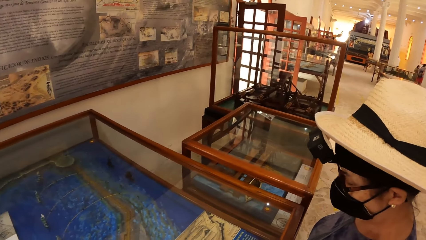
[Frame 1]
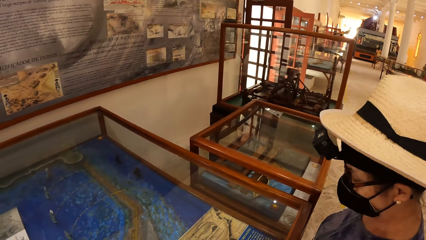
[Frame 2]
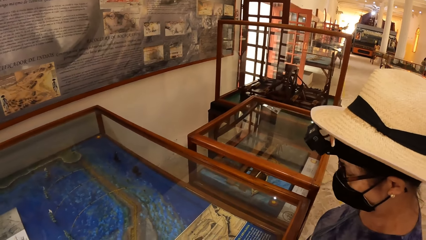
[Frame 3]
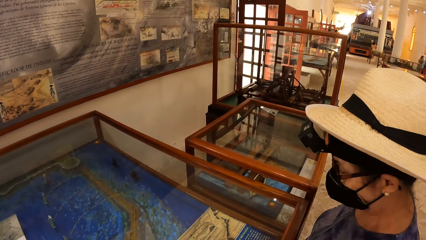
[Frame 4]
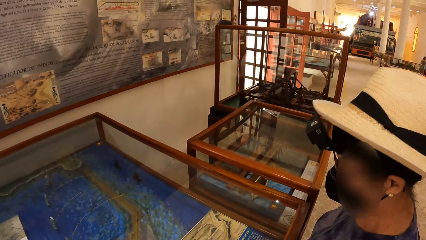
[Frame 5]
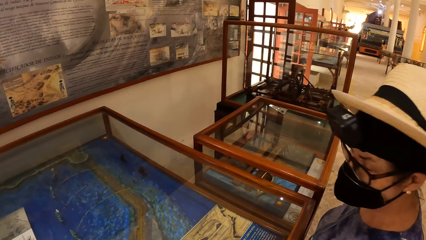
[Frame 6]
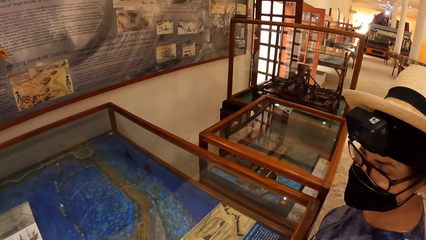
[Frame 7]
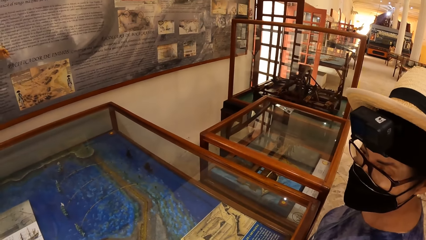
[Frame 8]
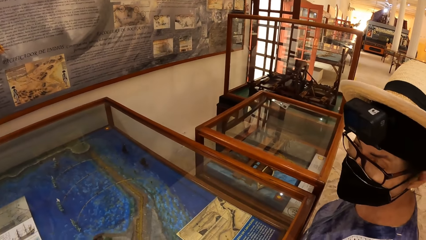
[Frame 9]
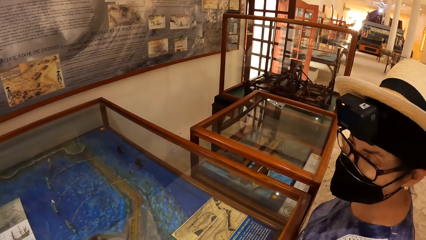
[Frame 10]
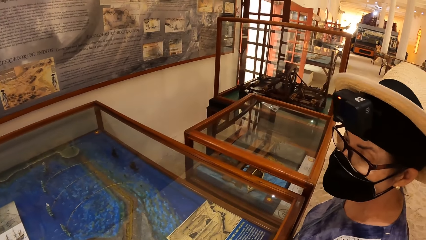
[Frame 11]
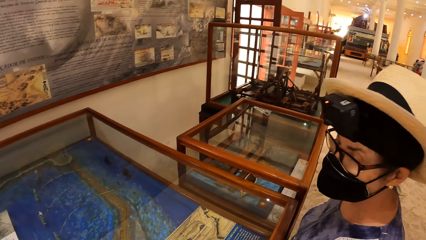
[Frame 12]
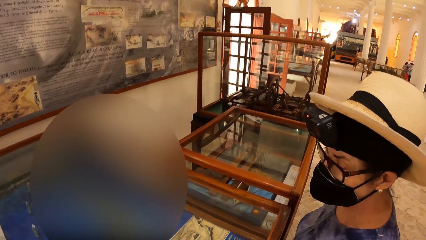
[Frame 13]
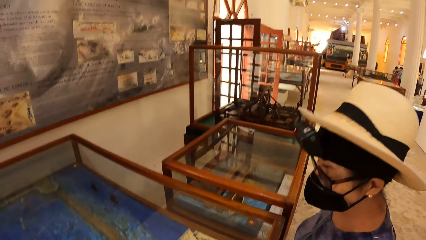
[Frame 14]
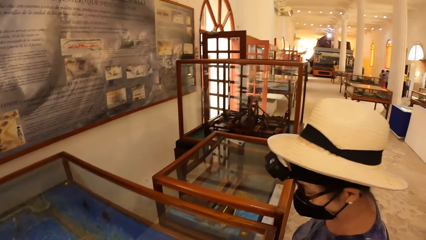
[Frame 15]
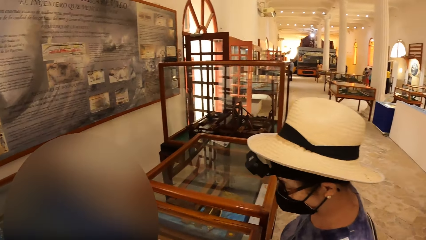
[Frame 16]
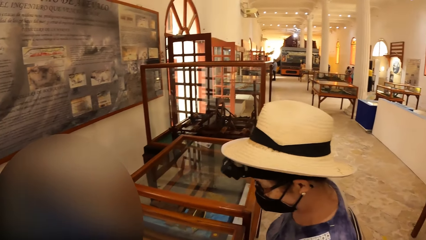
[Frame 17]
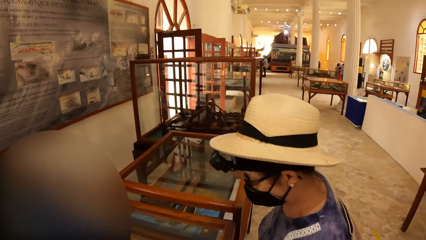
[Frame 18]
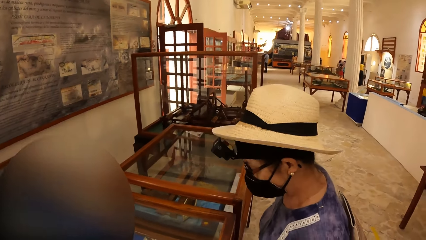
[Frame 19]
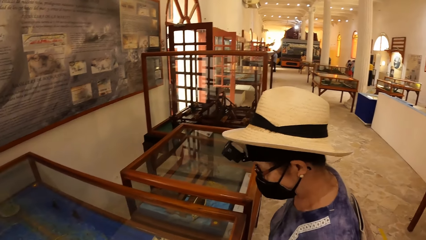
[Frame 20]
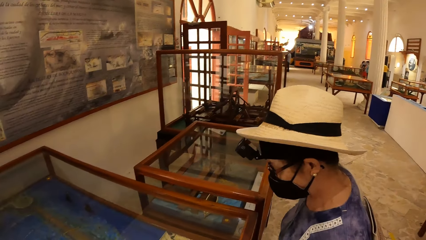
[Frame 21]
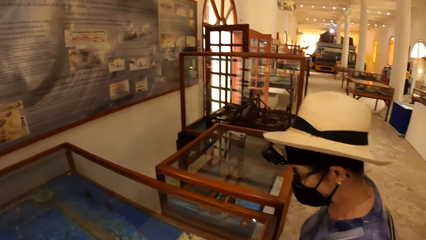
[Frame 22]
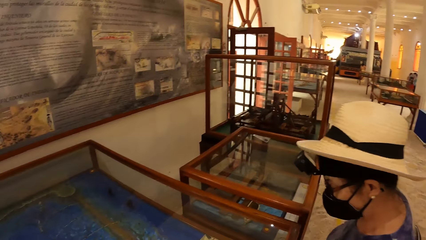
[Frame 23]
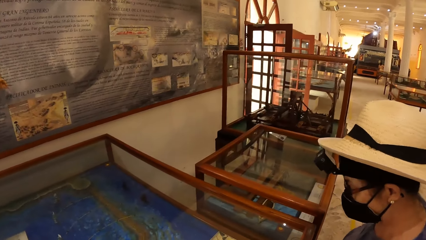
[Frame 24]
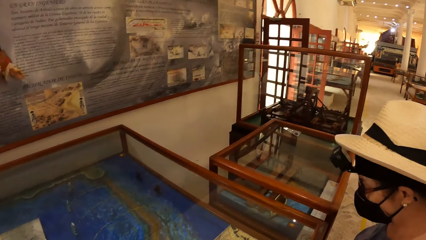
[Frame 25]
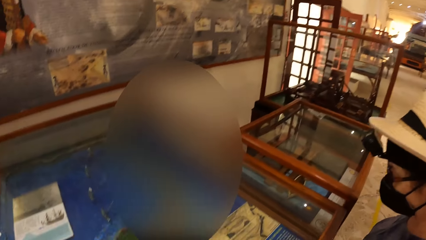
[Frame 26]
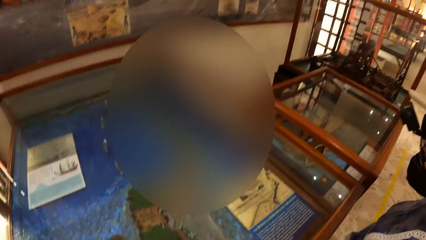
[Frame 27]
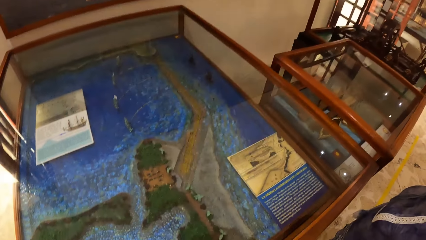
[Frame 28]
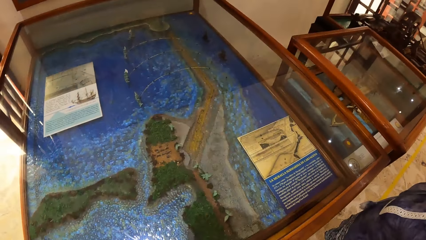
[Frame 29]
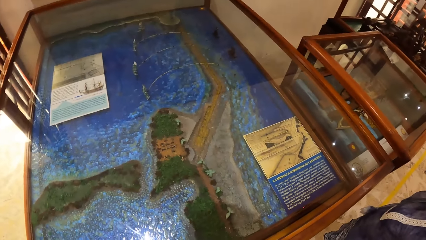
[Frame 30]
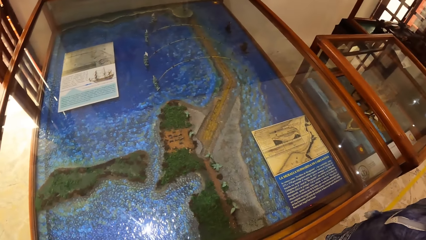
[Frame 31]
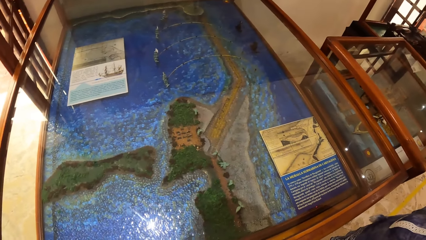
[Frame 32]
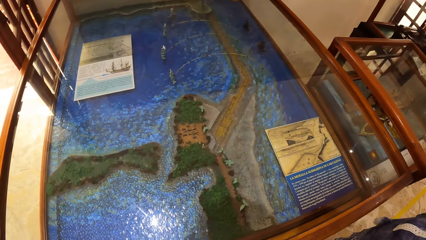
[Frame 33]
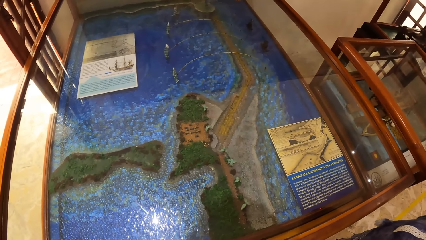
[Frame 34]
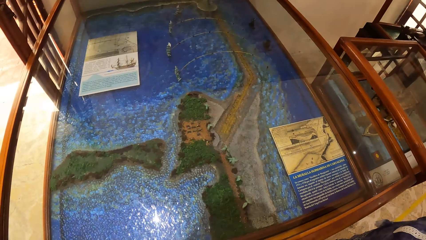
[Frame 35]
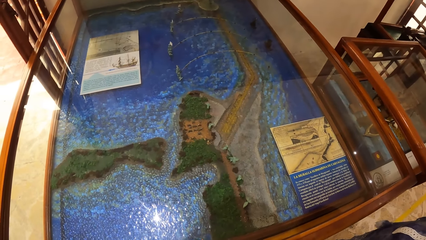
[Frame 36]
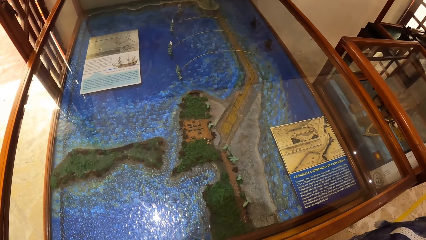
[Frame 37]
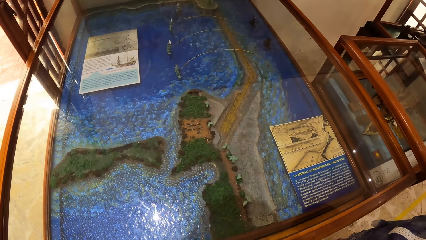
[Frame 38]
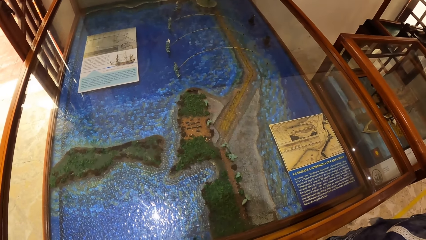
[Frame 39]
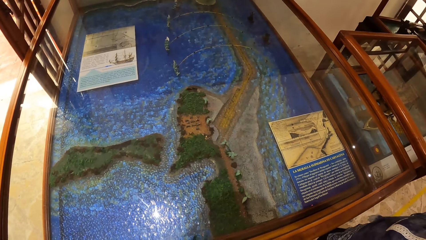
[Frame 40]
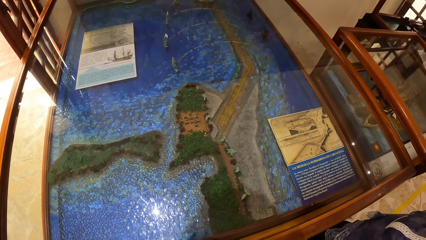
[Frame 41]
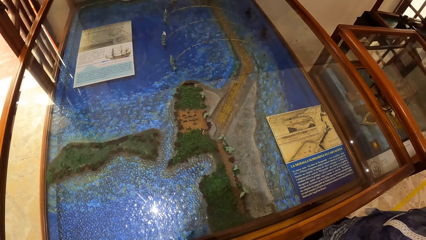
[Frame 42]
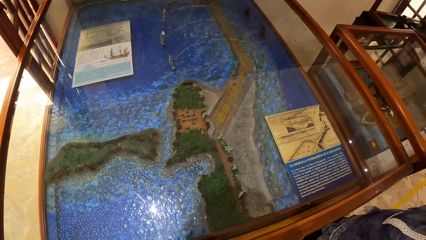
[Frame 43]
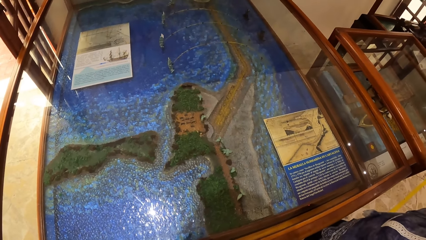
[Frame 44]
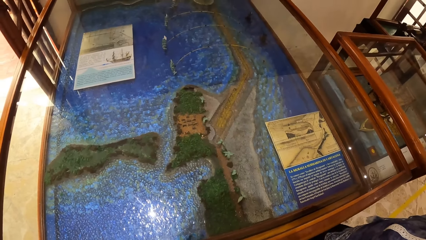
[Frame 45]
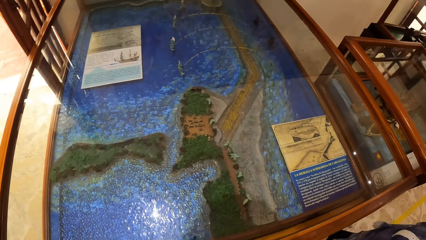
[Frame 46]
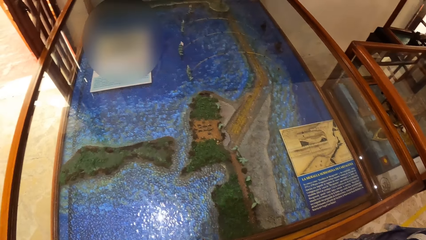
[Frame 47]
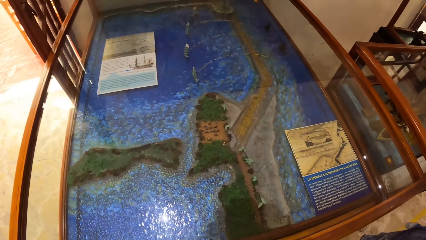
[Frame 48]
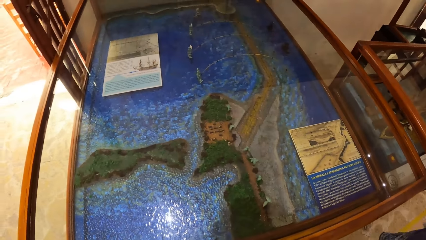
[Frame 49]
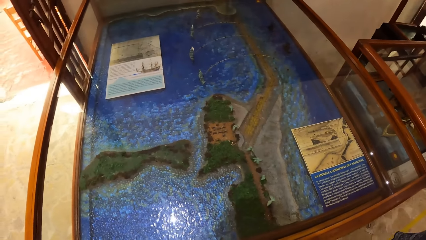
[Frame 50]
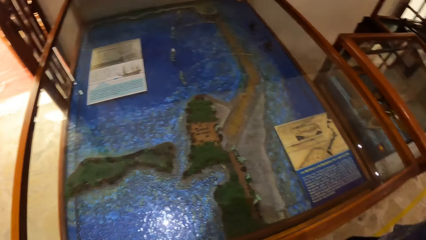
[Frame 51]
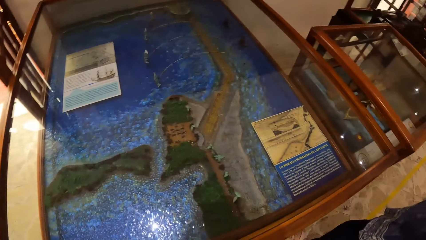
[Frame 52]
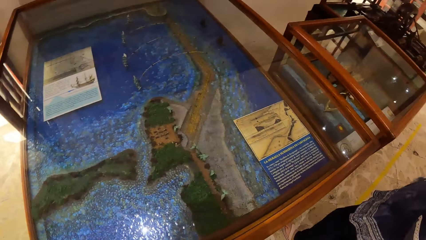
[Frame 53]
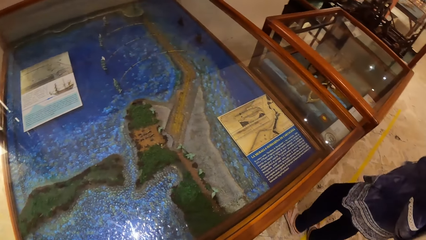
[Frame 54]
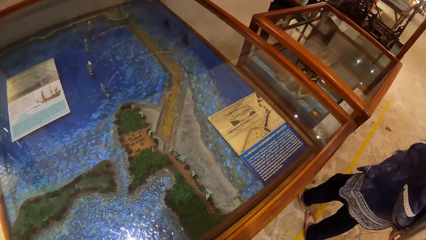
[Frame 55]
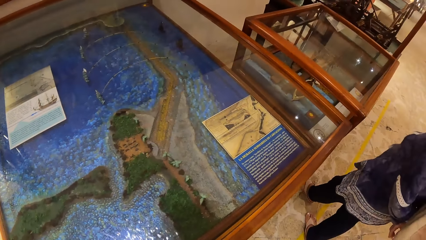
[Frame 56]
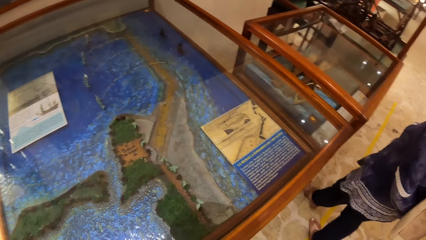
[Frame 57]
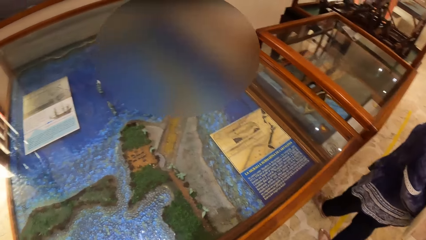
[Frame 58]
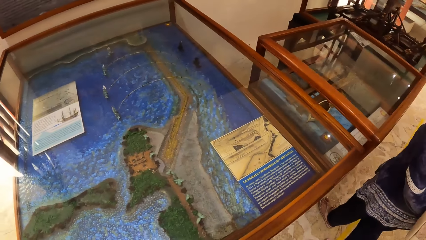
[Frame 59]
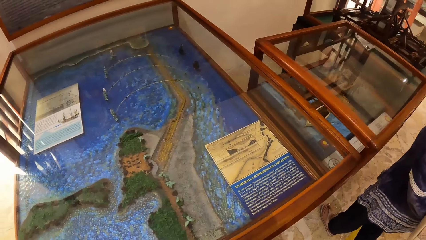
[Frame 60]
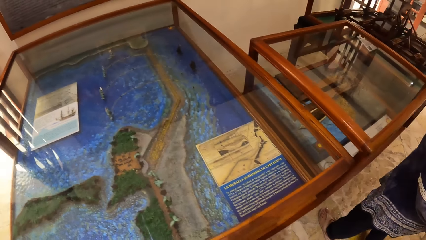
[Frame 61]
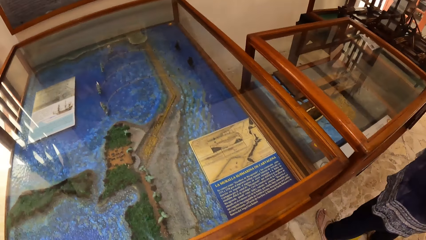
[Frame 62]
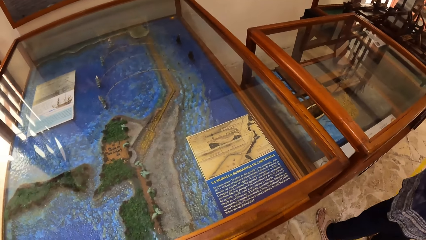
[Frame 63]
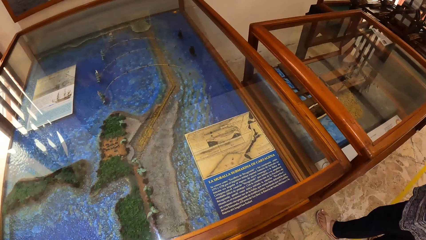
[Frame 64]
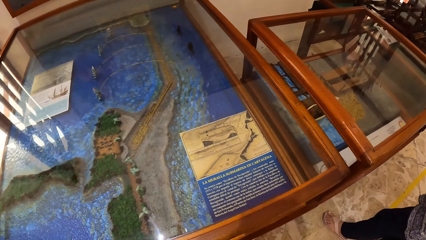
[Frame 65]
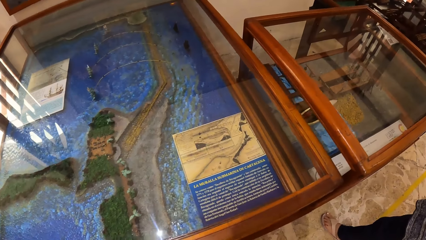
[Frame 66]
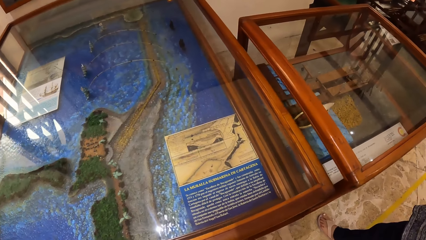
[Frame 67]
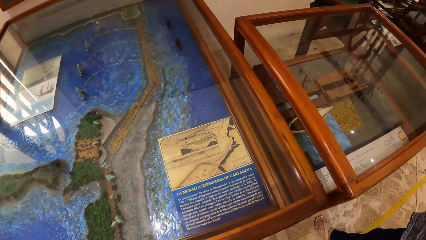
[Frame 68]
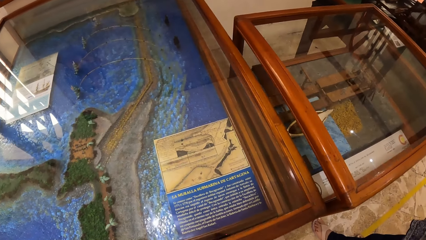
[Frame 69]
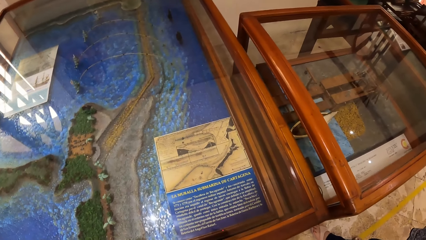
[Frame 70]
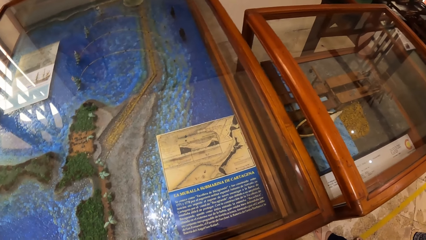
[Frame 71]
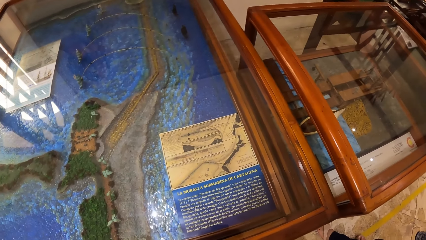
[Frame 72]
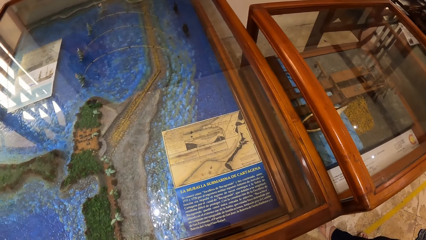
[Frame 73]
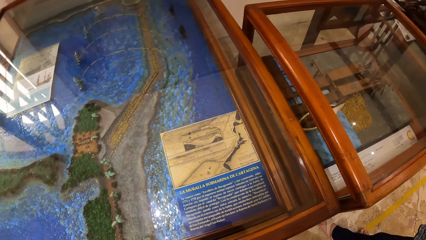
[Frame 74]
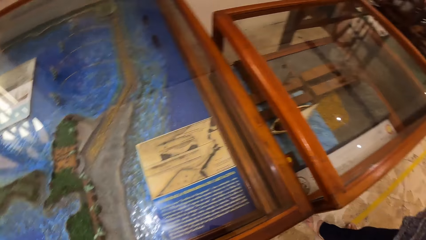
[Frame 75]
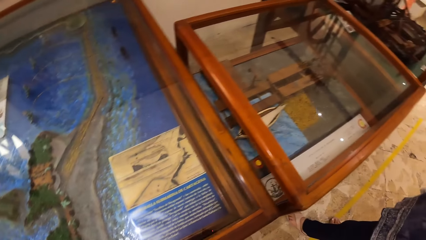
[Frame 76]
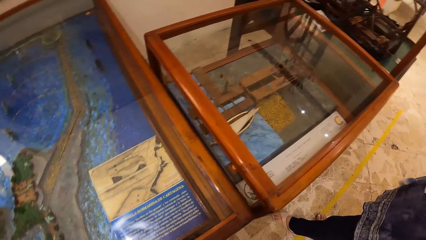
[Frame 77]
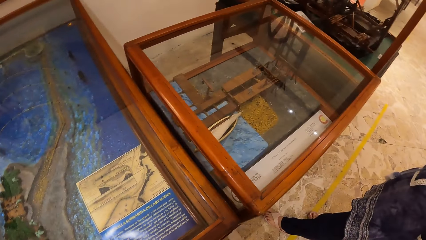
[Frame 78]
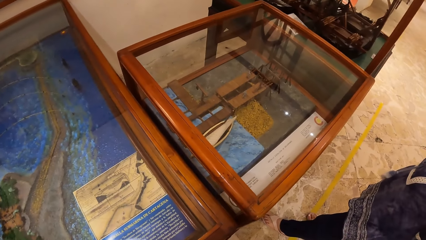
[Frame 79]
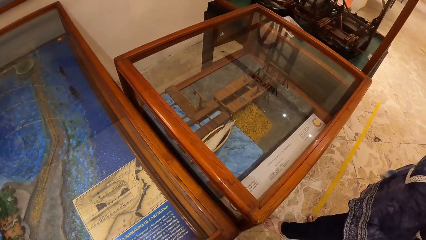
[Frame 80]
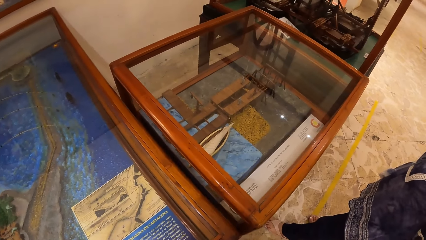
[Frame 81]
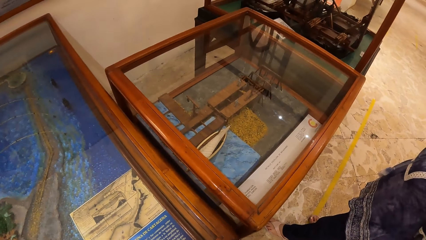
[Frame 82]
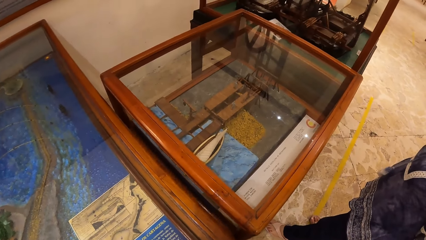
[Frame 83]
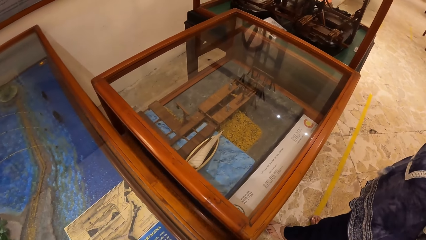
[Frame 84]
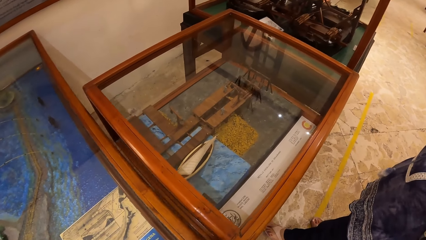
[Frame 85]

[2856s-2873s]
The woman walks towards an artifact in a show glass. The camera wearer walks towards the artifact in the show glass.
